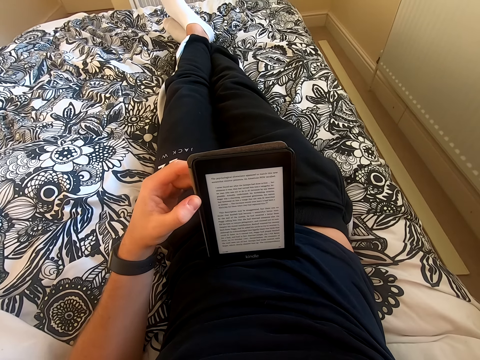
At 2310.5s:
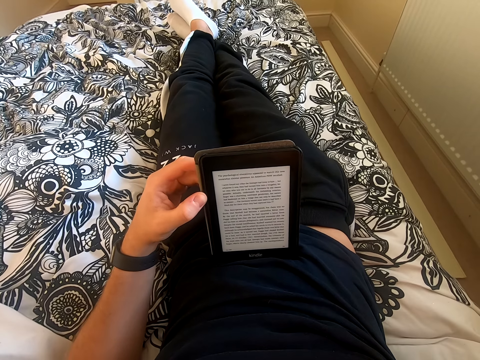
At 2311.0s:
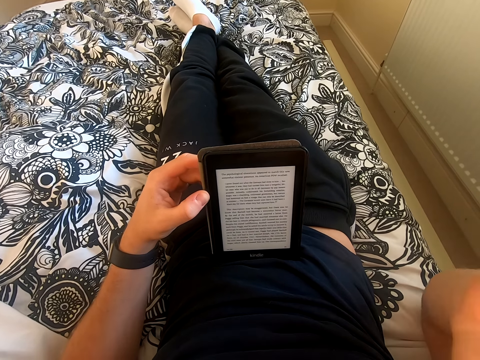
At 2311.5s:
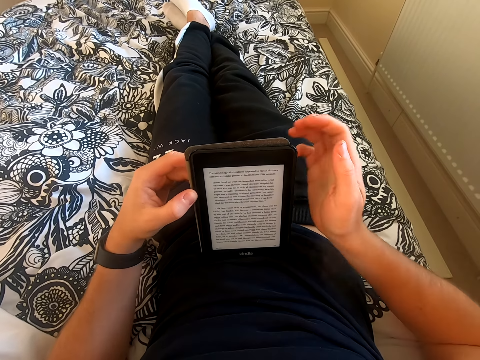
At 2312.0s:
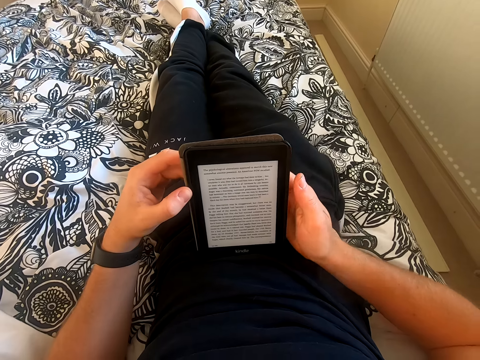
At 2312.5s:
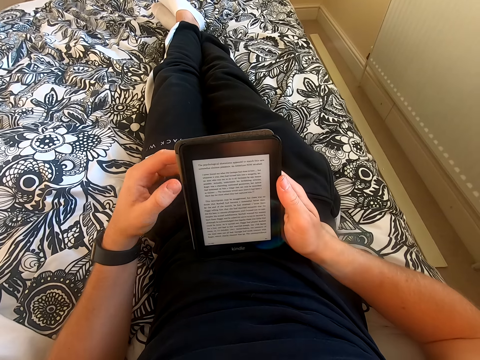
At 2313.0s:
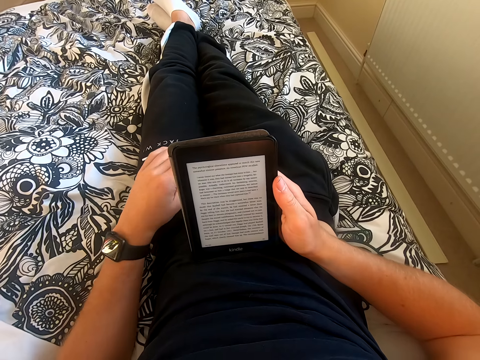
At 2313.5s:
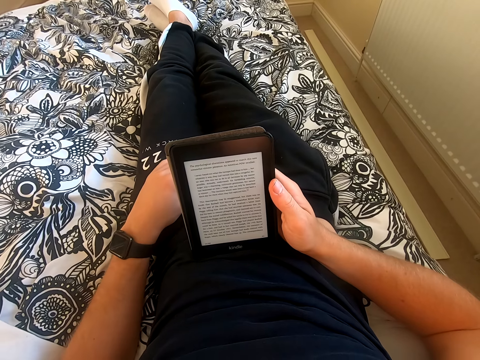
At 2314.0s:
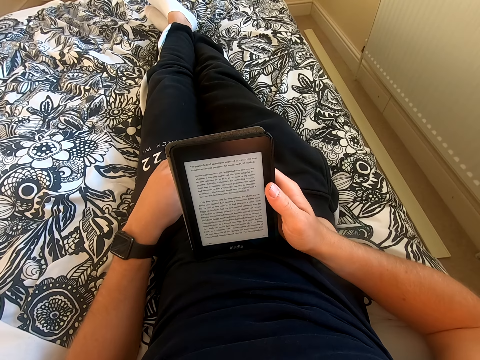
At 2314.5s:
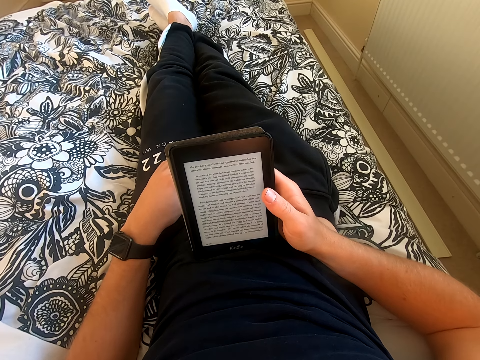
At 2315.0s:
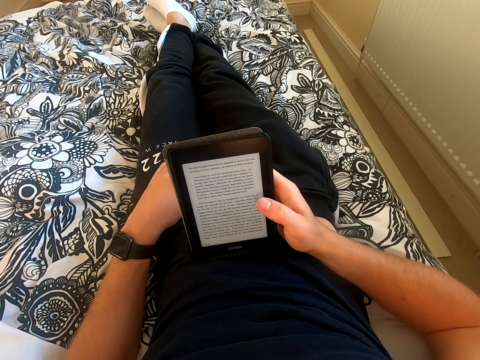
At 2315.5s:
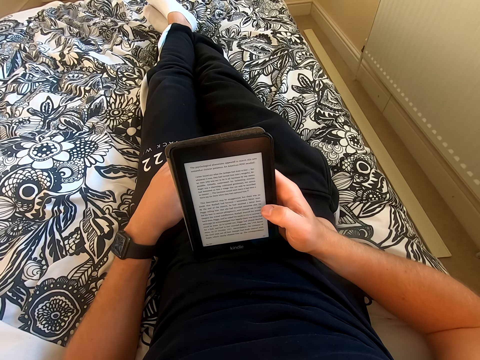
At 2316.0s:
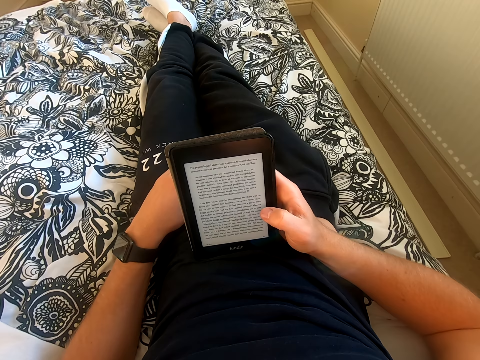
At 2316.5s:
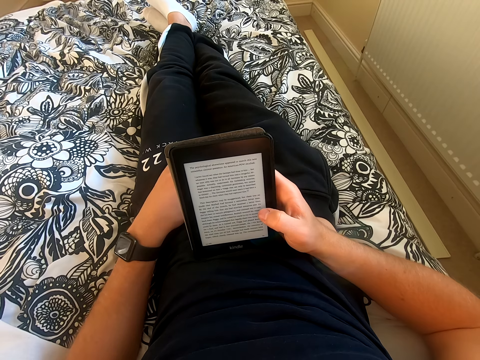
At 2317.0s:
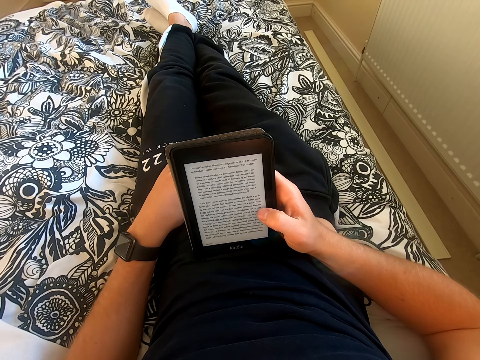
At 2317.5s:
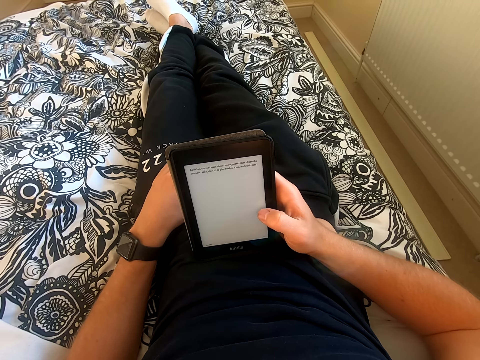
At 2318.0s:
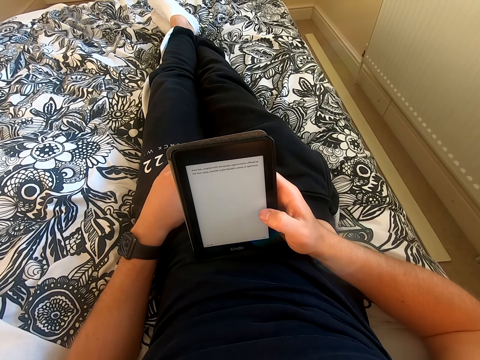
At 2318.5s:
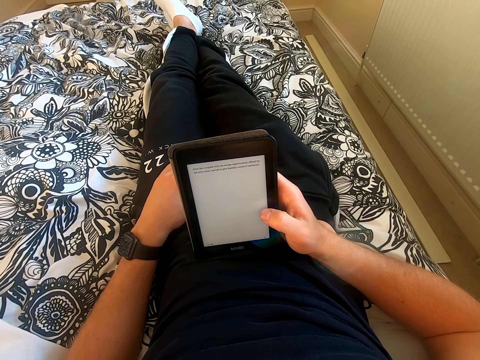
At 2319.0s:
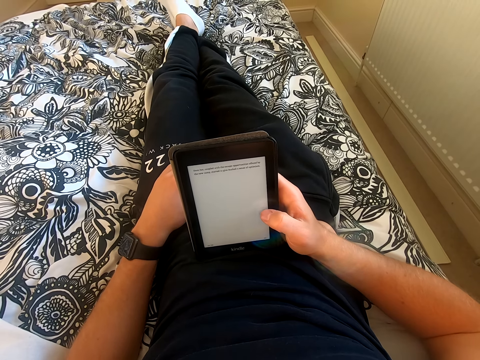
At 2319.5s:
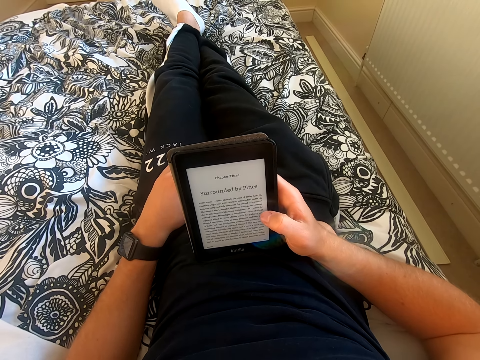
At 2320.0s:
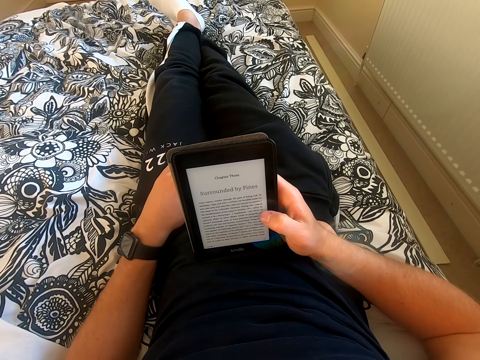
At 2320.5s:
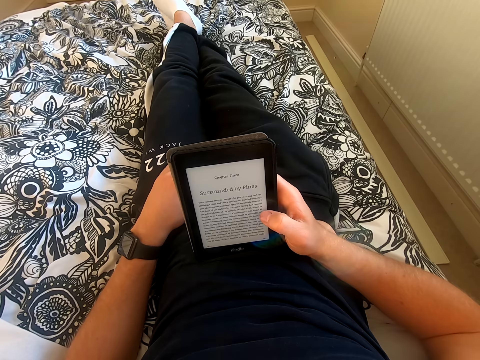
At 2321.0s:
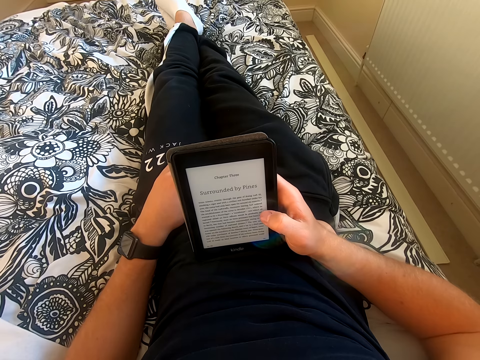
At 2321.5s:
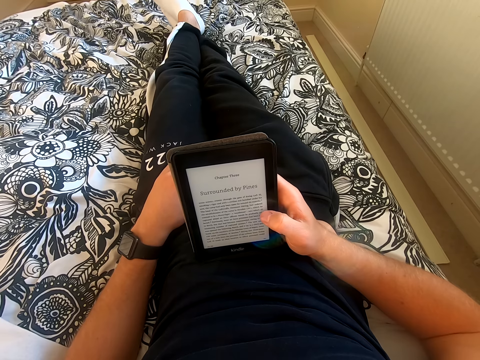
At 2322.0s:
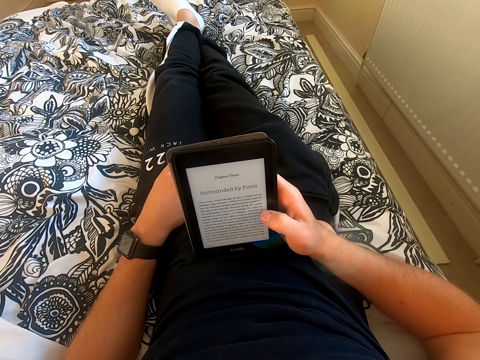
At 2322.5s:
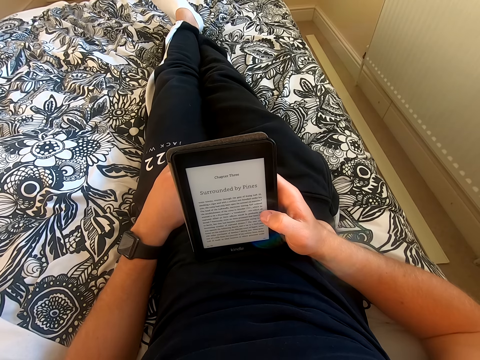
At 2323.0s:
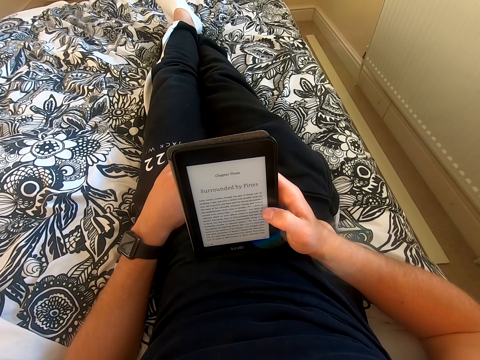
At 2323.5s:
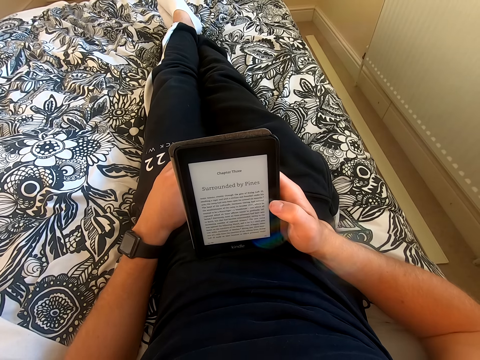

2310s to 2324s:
The camera wearer holds the tablet with his right hand. He places his left hand on the lap. He scrolls through the tablet. He reads the book on the tablet.

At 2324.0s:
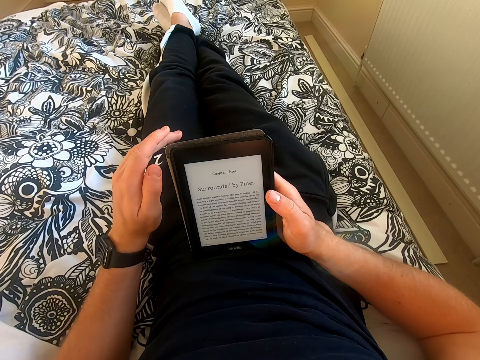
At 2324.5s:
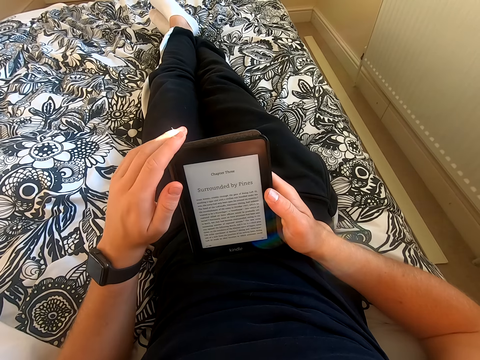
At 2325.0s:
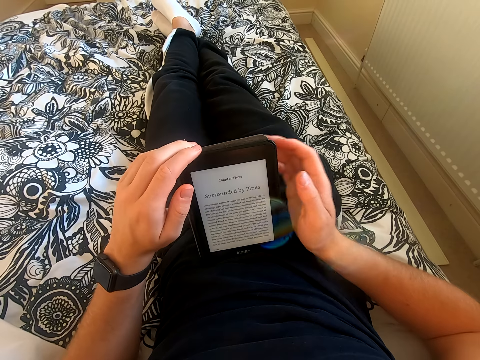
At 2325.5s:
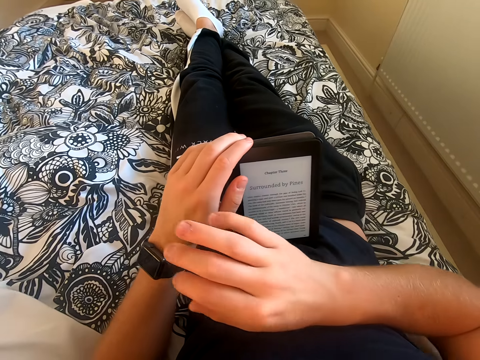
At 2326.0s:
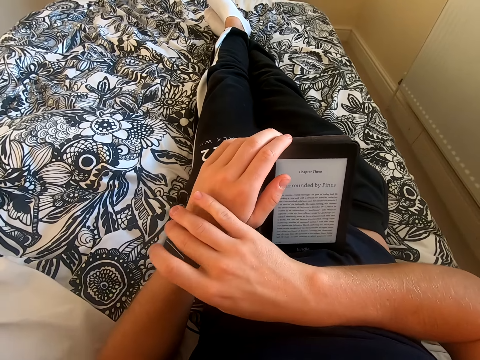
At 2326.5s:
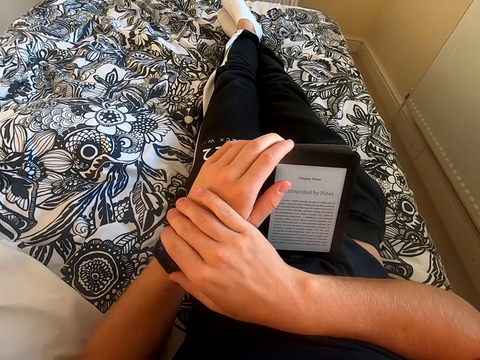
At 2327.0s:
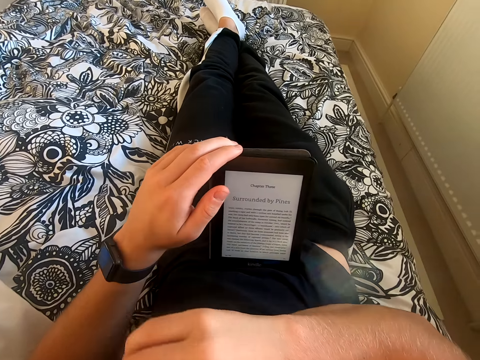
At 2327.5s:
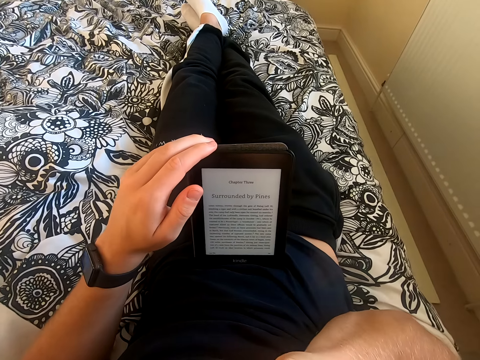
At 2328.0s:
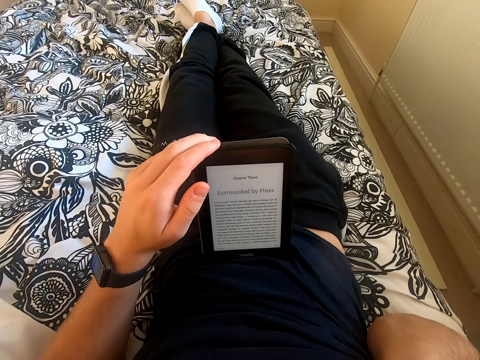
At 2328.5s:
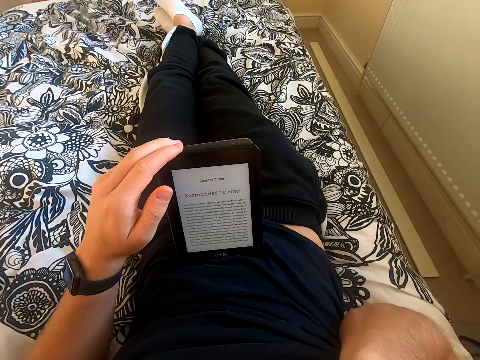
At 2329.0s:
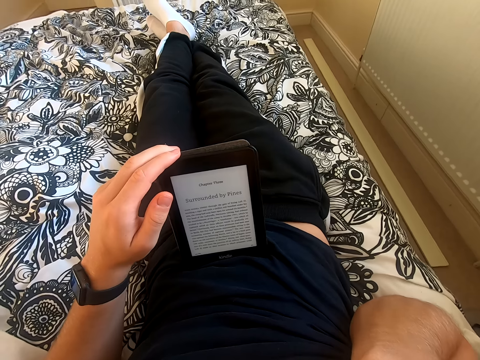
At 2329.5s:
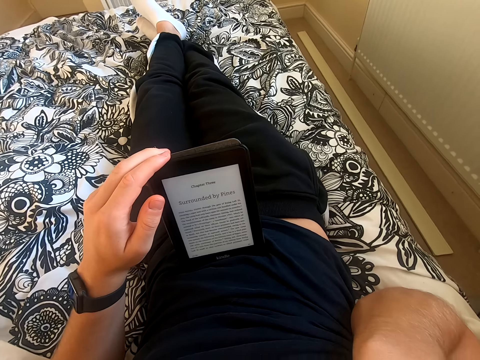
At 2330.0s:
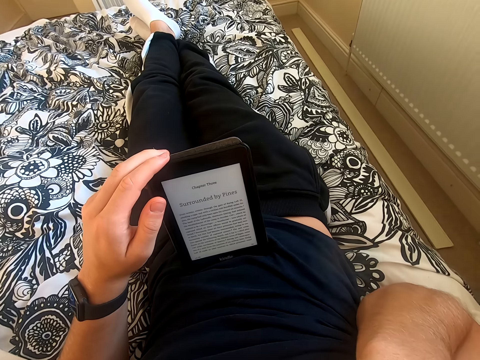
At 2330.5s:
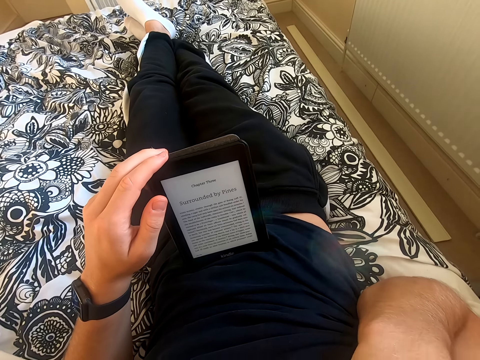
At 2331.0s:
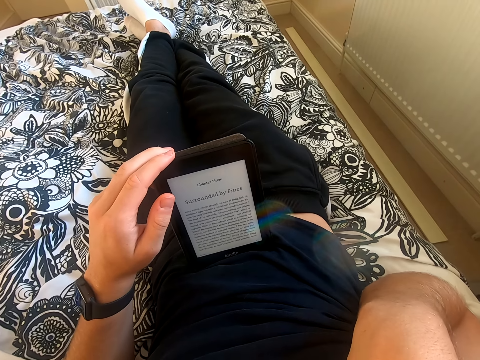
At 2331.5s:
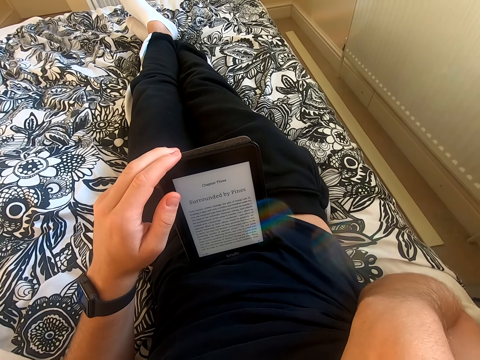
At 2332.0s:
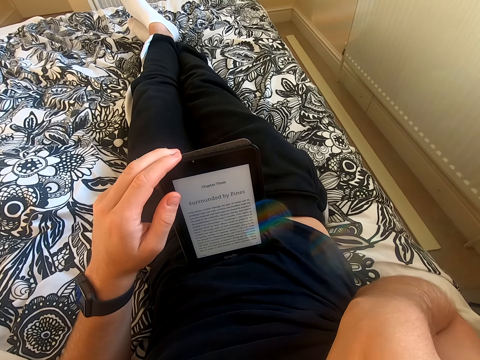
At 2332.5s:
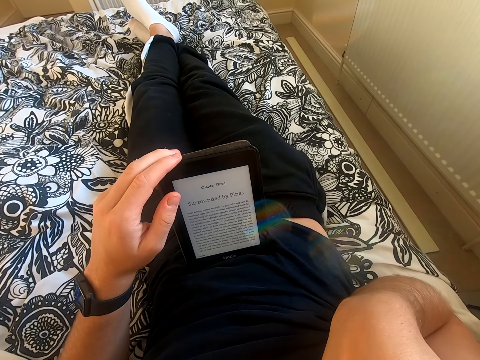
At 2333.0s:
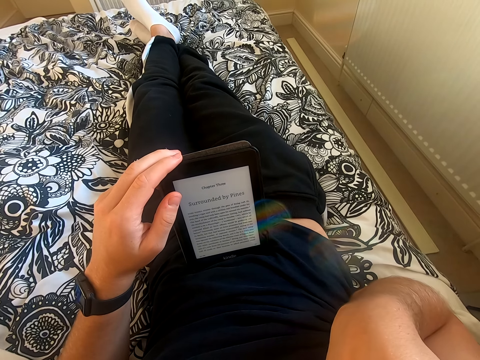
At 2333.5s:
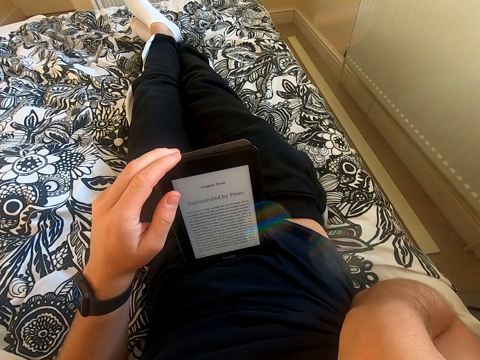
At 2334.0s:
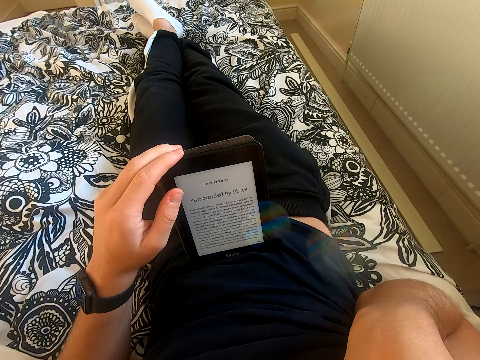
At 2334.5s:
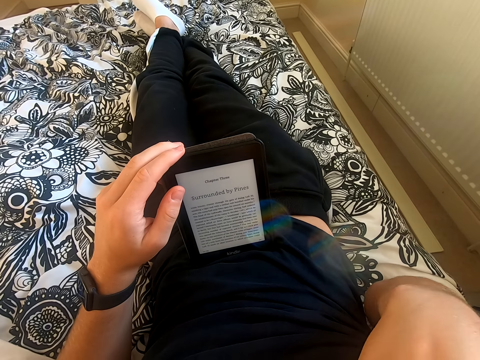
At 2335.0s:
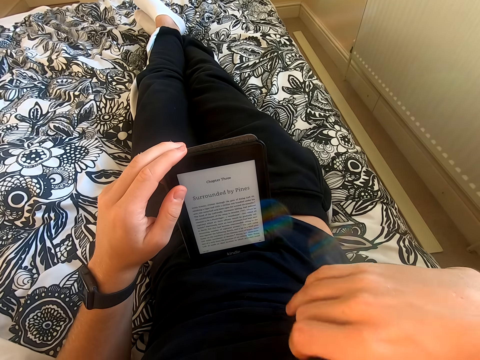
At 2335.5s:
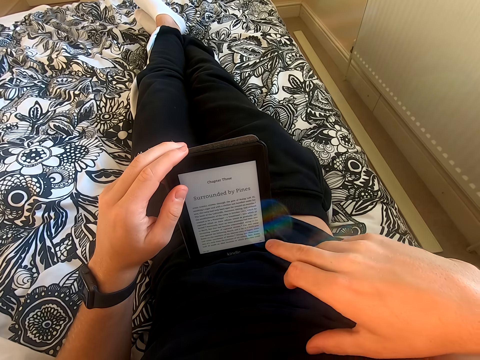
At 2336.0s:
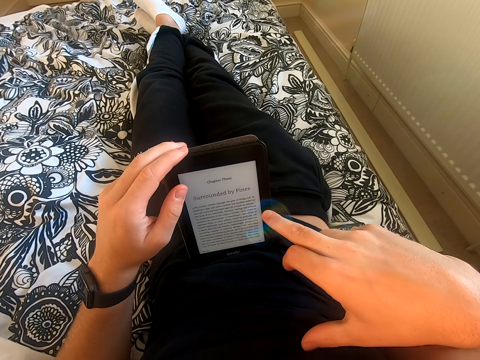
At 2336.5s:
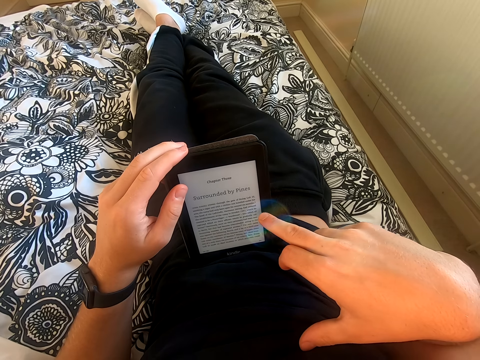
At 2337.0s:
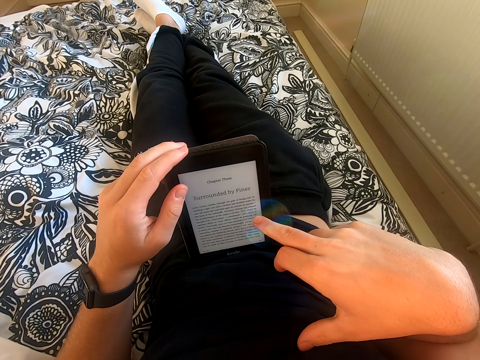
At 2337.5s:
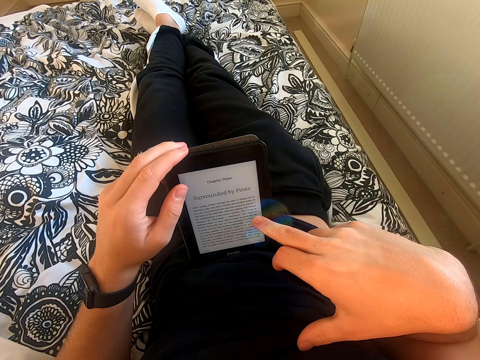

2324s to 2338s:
The camera wearer places his left hand on the tablet. He lifts his right hand from the tablet. He touches his phone or the wrist watch. He touches something. He reads through the tablet.
